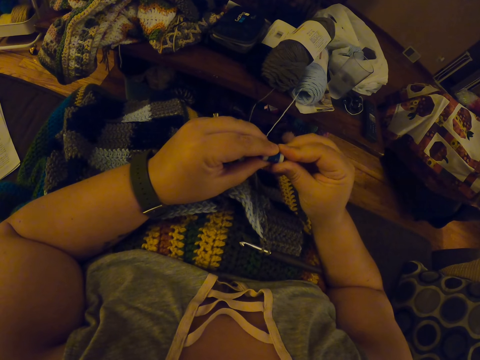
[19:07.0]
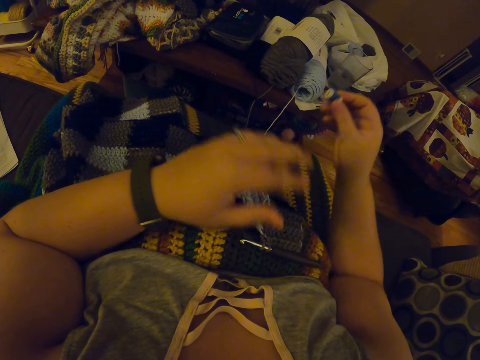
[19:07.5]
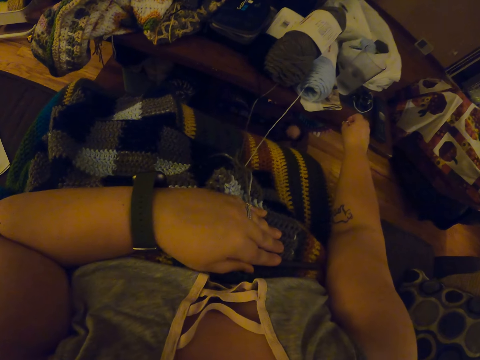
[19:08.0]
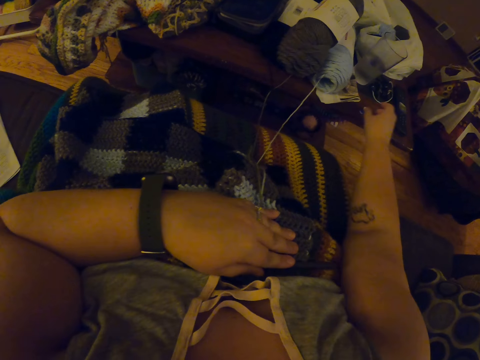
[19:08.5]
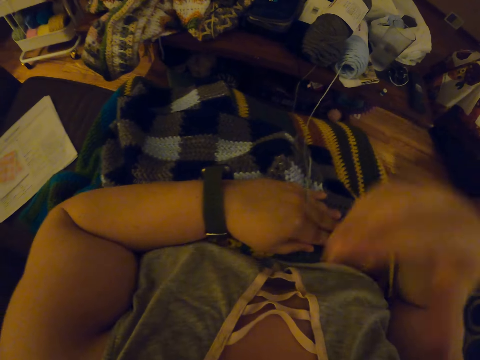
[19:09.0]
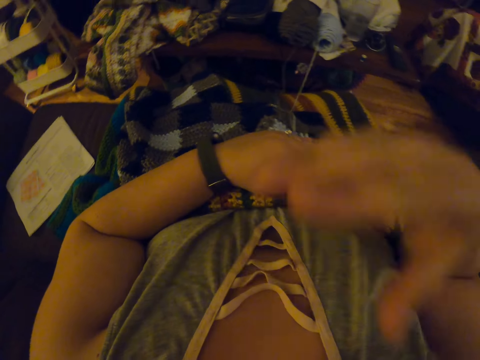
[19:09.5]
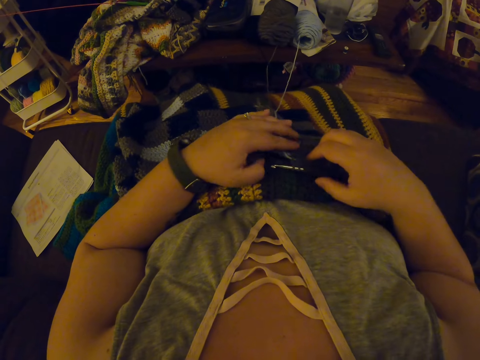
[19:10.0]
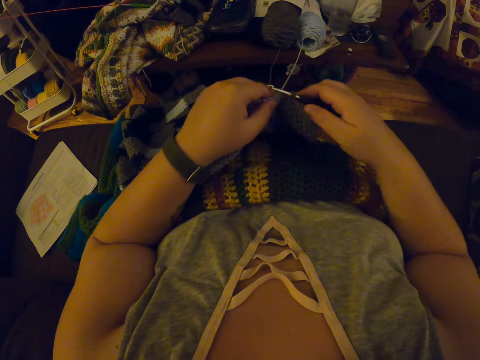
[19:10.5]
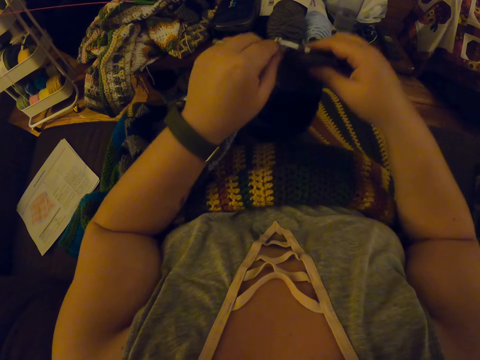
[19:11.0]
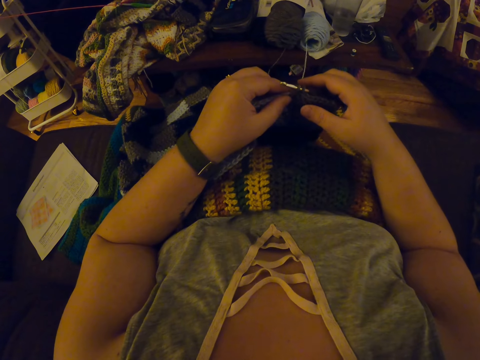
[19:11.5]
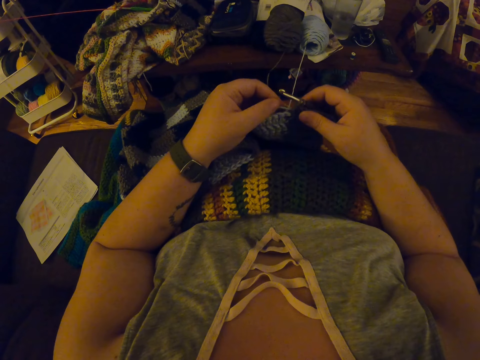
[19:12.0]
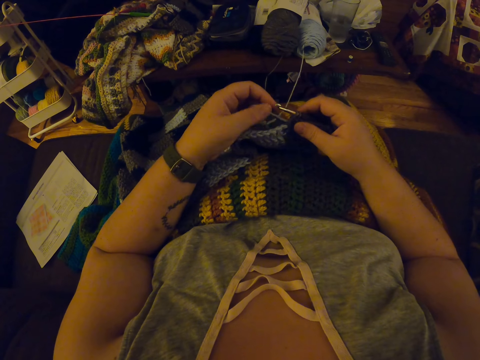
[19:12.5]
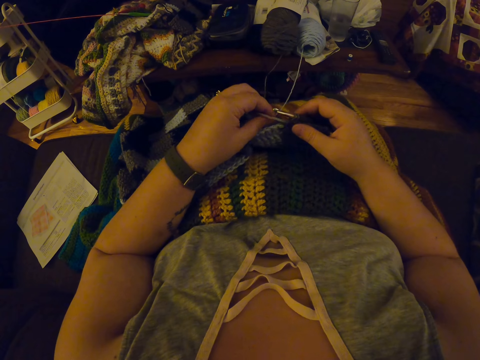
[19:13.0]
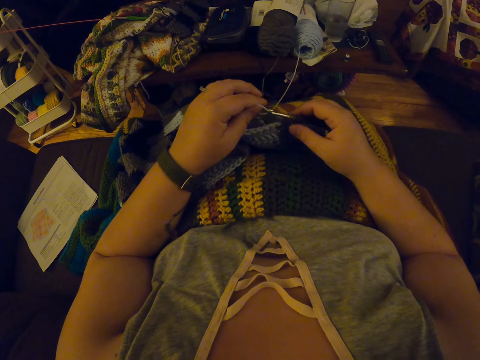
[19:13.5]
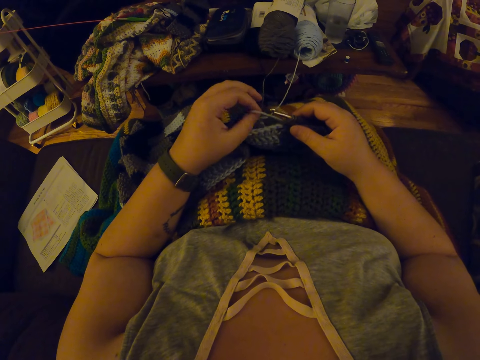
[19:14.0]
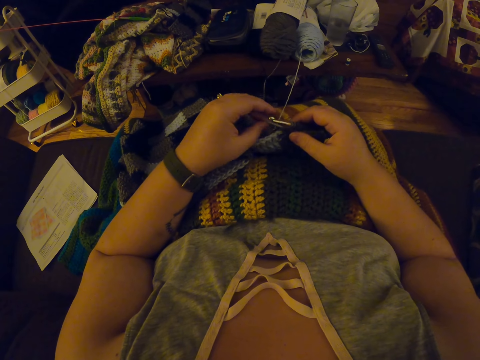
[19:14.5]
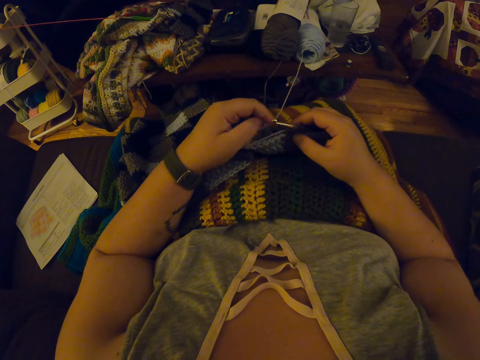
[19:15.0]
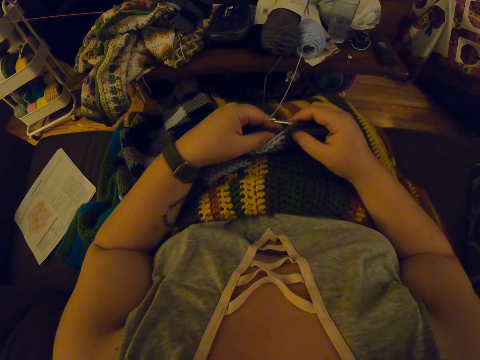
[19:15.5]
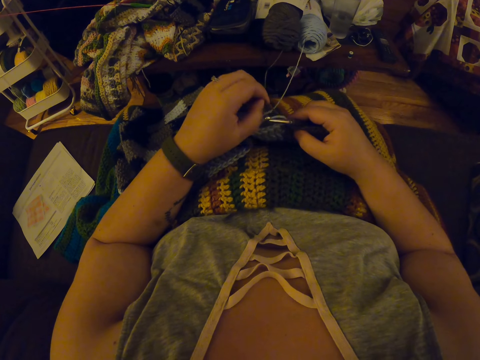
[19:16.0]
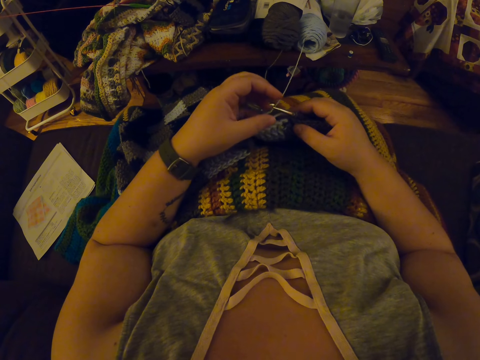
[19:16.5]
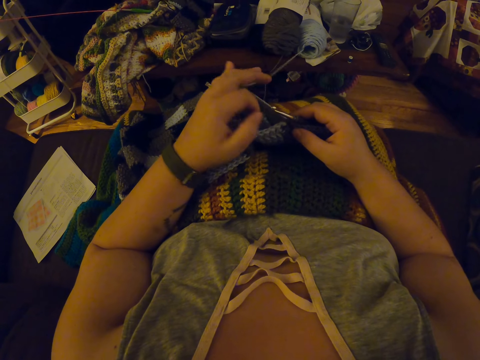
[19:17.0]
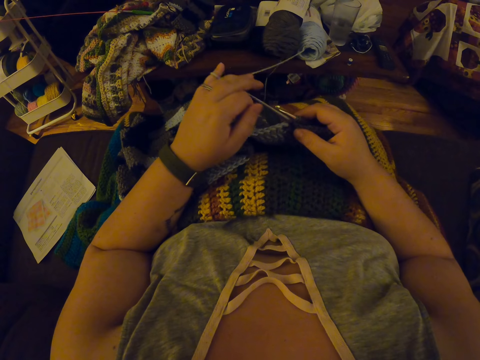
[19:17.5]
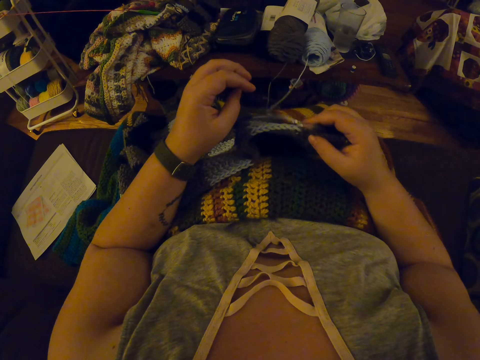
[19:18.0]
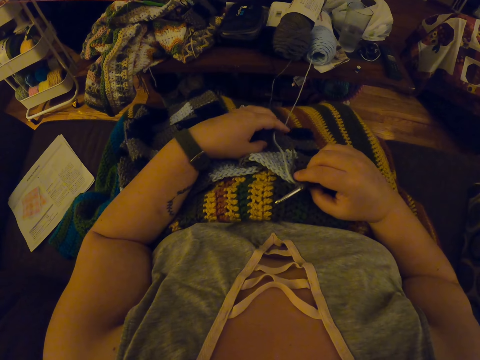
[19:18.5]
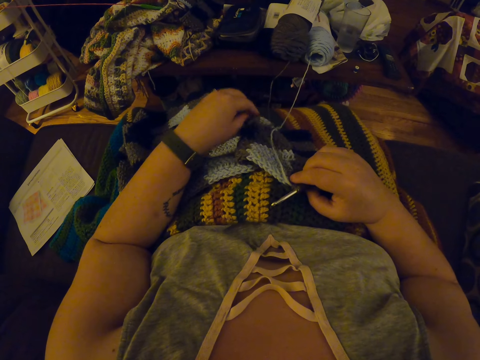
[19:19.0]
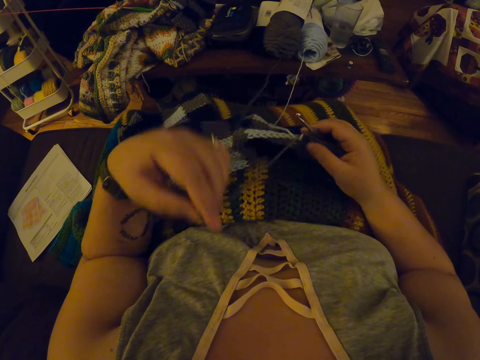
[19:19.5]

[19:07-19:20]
The camera wearer drops the roll of weaving thread on the table in front of her. She touches her chest or chin with a hand. She picks up the crochet hook and the fabric with her hands. She adjusts the knitted piece of fabric on a lap. She tries holding the yarn. She pulls out a knitting thread from the piece of knitted fabric. She twists the yarn around her left hand. She releases the yarn again onto her lap. She picks up the yarn from her lap again.

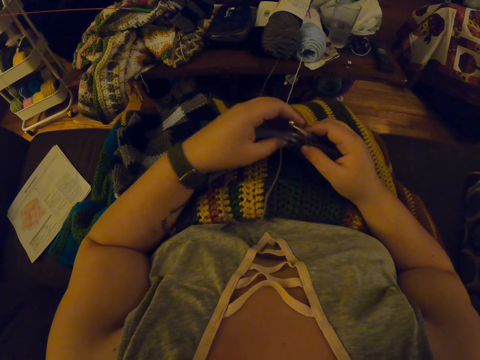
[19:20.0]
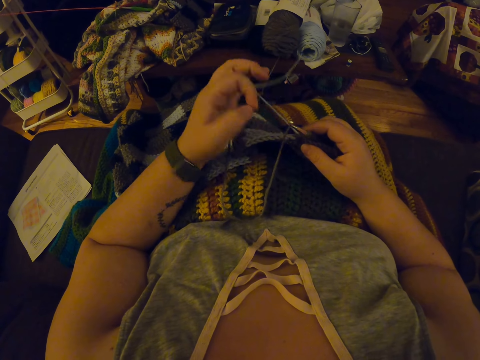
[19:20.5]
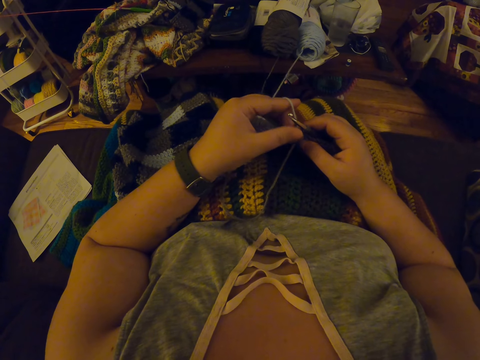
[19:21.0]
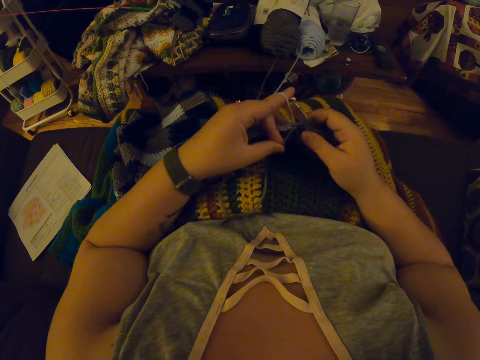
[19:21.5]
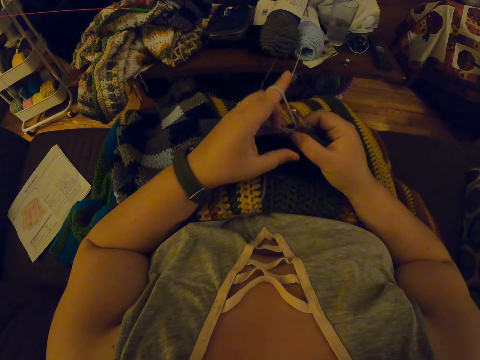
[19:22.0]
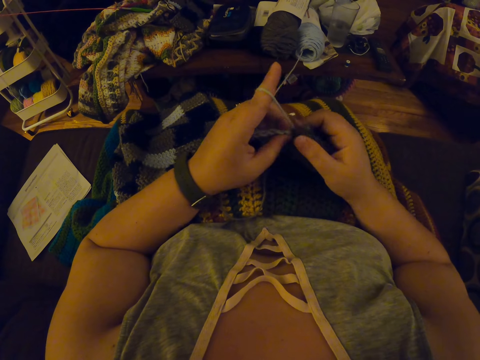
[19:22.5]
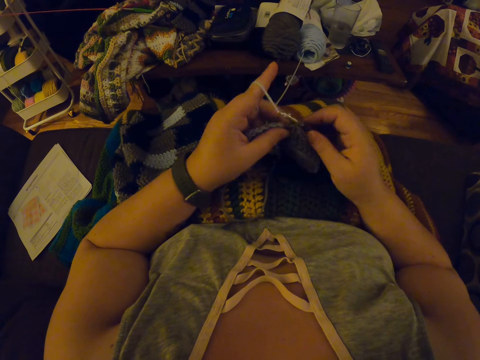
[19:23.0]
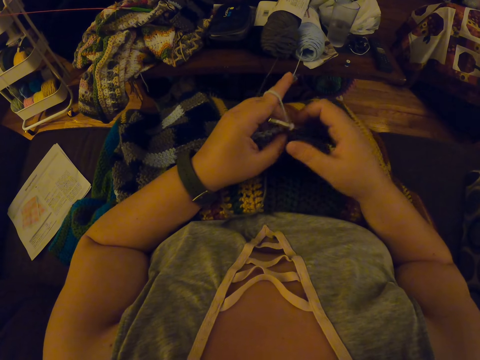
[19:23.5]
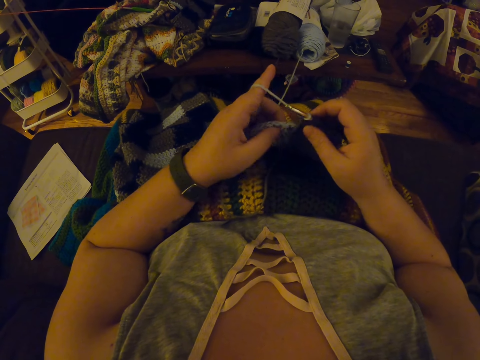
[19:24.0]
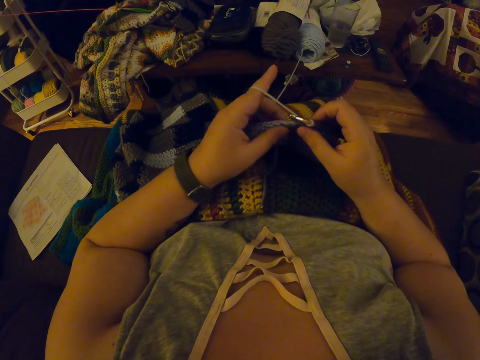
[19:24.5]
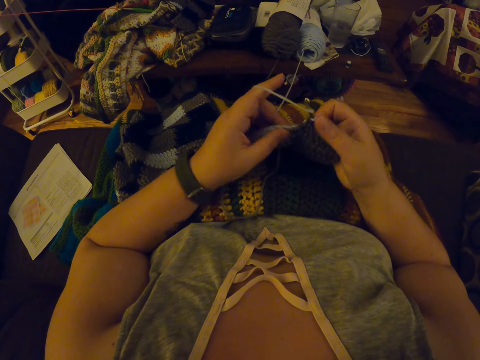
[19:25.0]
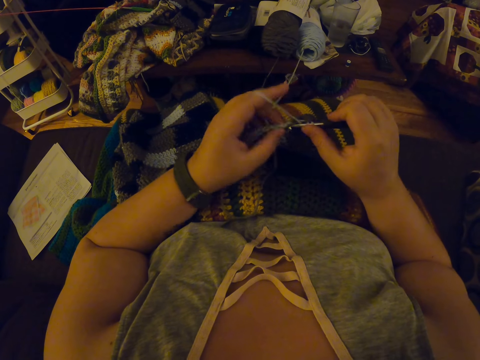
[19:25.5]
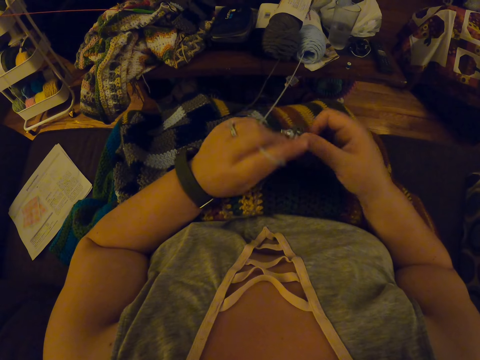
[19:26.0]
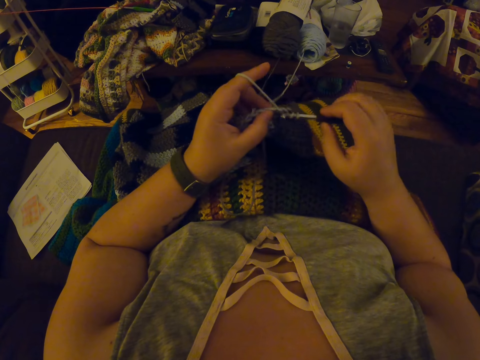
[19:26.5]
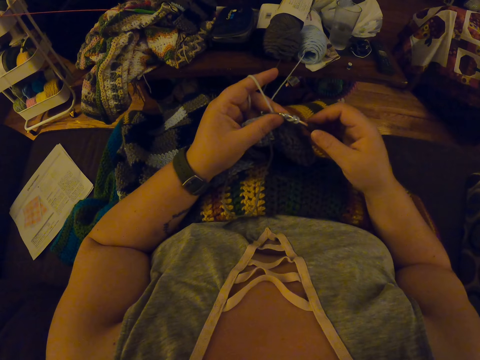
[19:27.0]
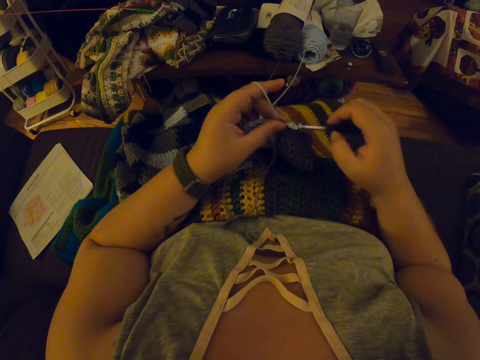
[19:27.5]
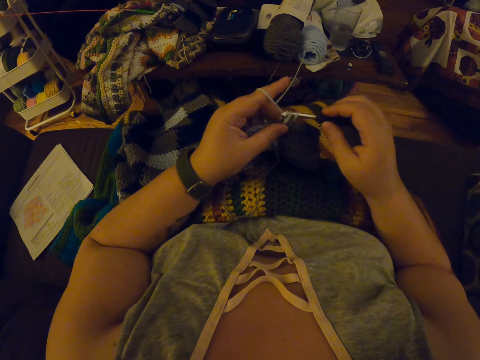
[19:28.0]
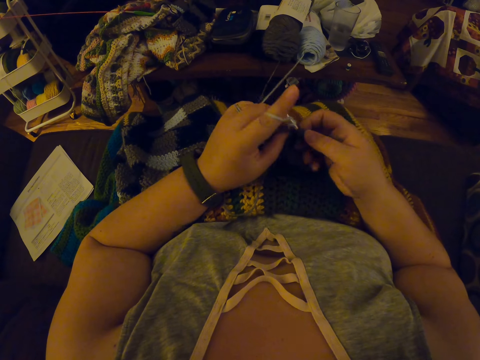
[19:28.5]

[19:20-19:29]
The camera wearer twists the yarn around her left hand. She continues crocheting with the yarn.

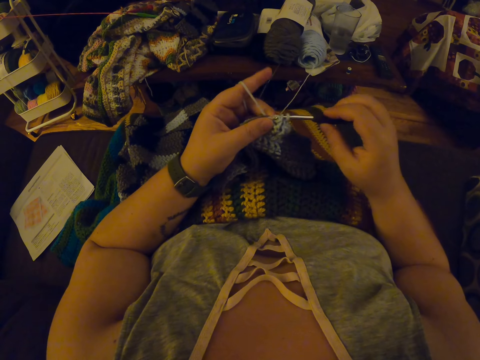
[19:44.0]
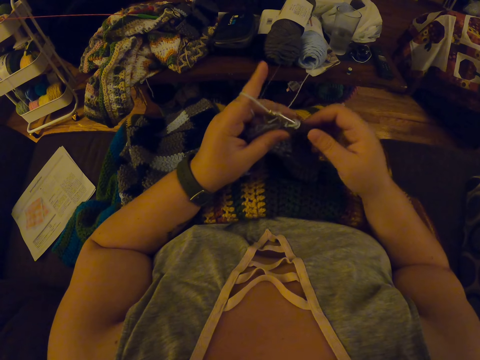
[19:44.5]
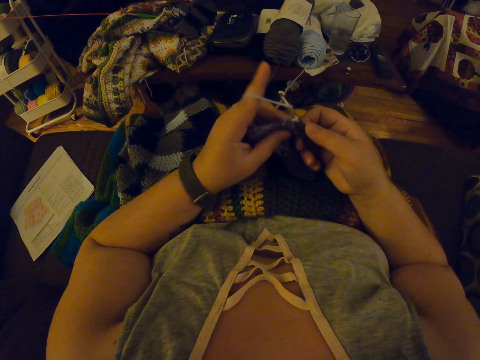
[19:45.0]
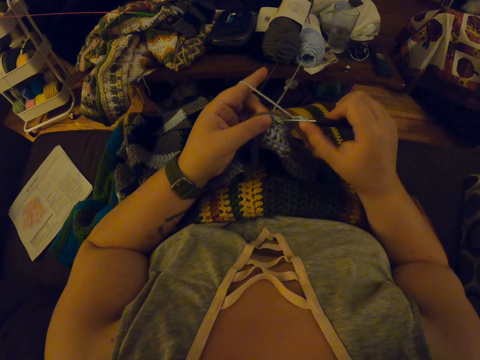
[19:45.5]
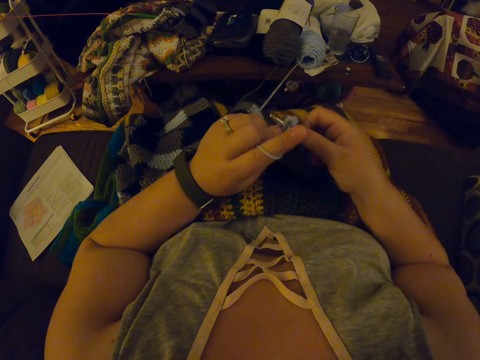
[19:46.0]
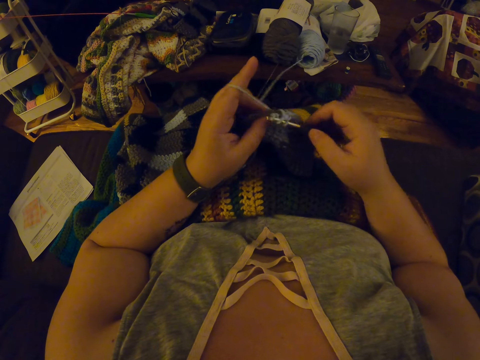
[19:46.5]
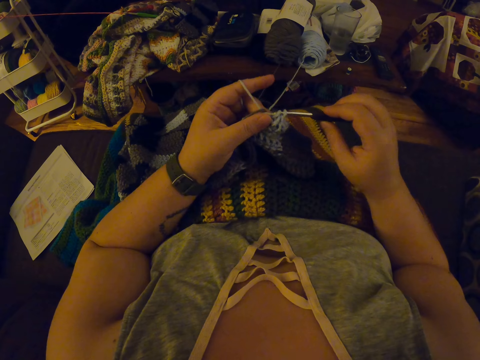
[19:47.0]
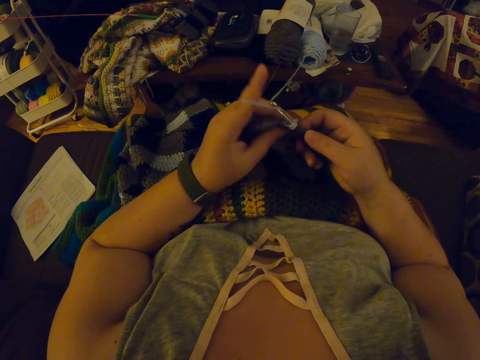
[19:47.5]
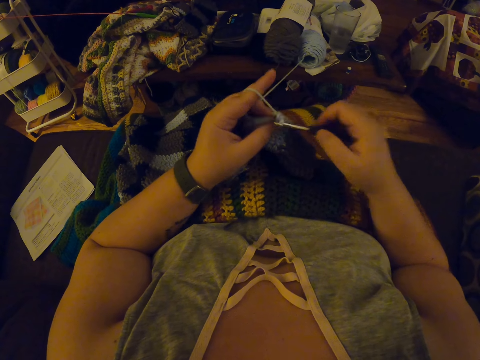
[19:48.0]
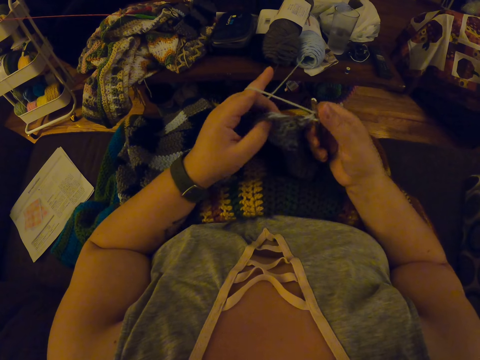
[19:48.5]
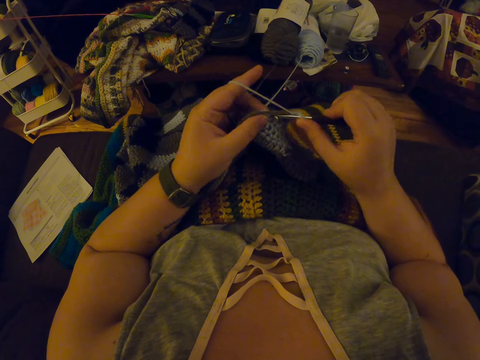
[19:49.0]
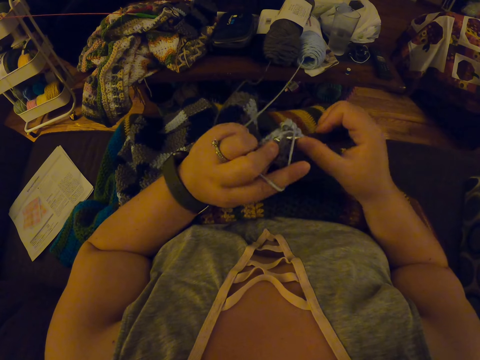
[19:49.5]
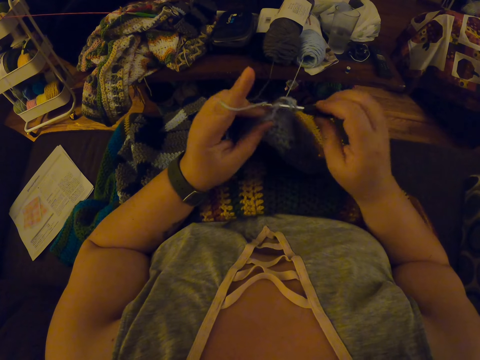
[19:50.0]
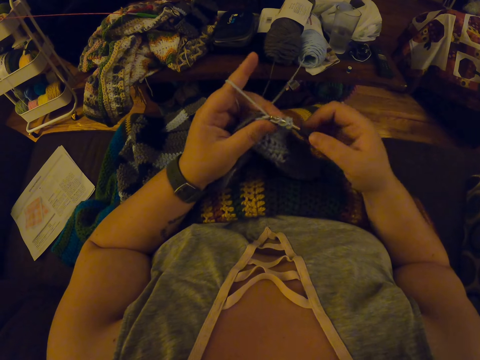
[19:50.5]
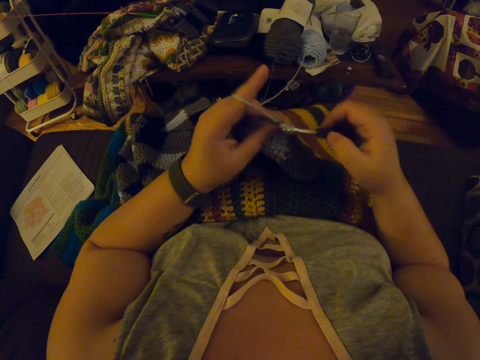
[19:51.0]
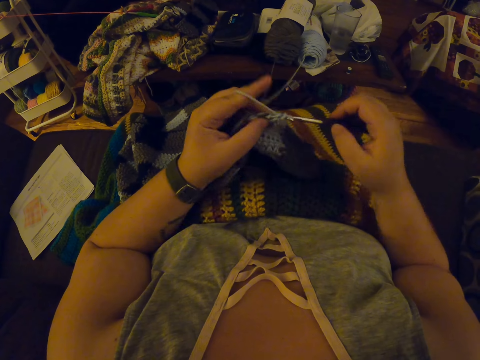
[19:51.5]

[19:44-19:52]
The camera wearer adjusts a piece of knitted fabric on a lap. They knit the piece of fabric with a knitting needle.
